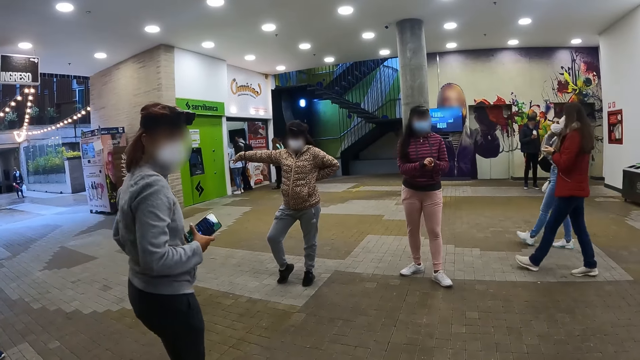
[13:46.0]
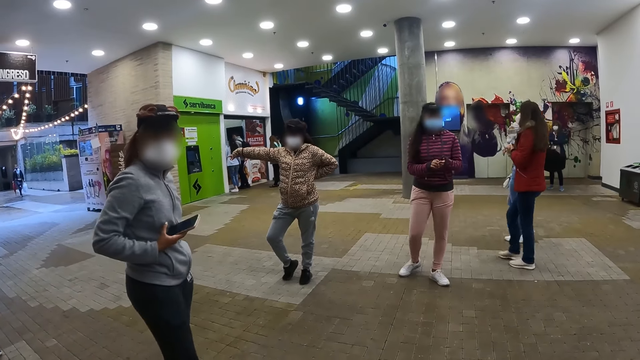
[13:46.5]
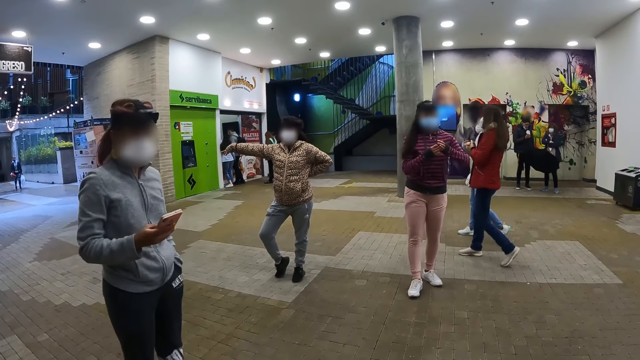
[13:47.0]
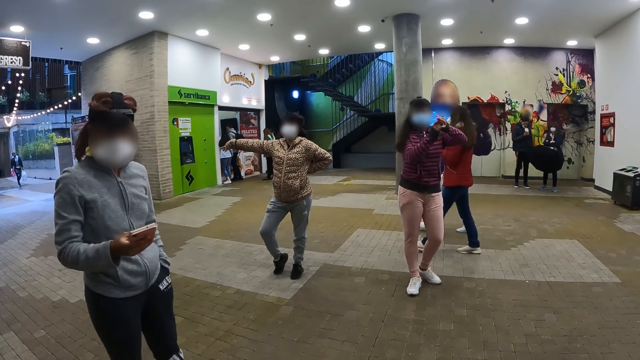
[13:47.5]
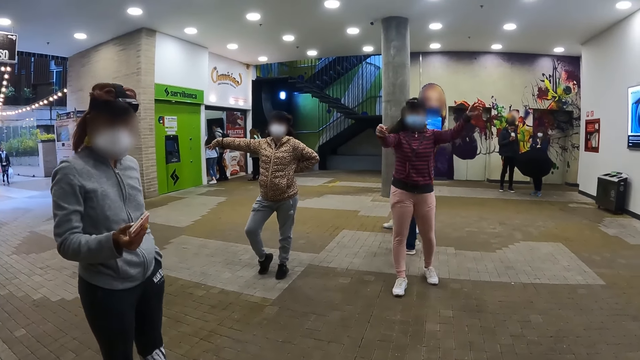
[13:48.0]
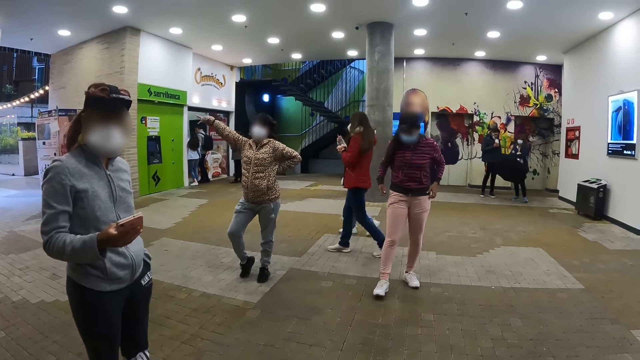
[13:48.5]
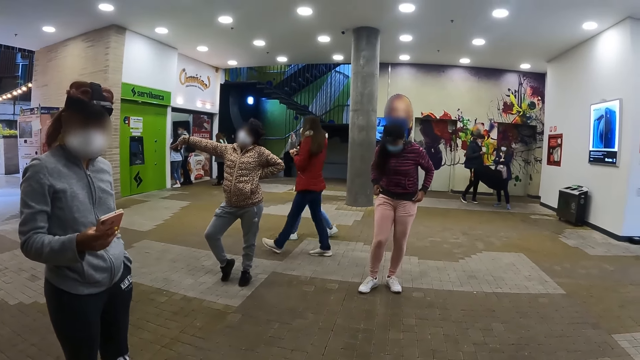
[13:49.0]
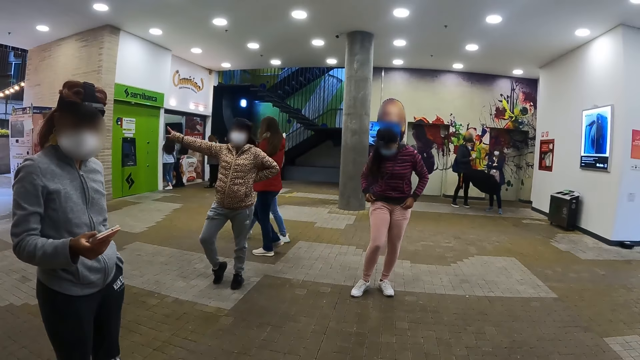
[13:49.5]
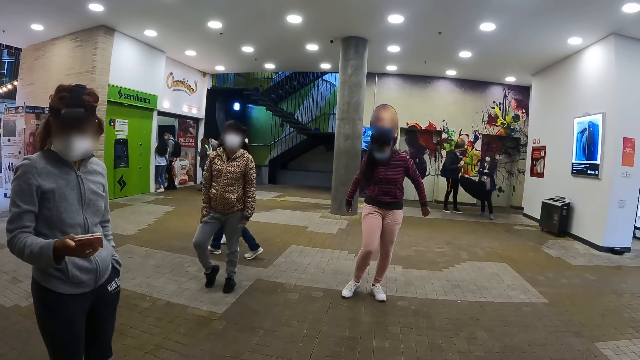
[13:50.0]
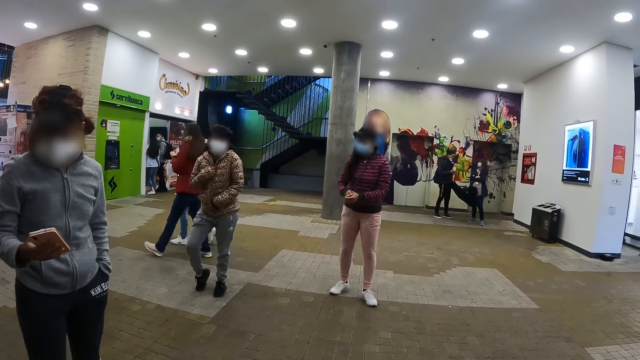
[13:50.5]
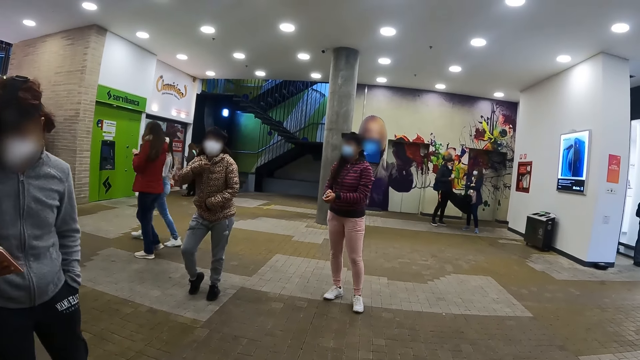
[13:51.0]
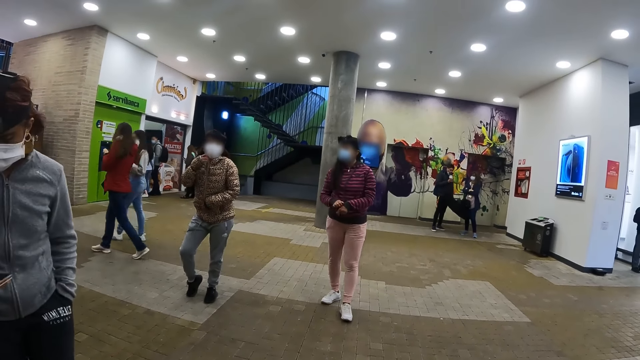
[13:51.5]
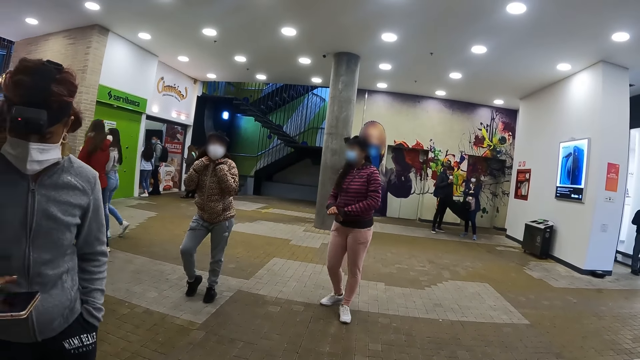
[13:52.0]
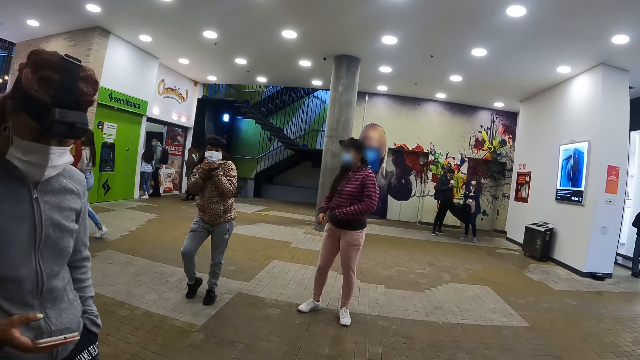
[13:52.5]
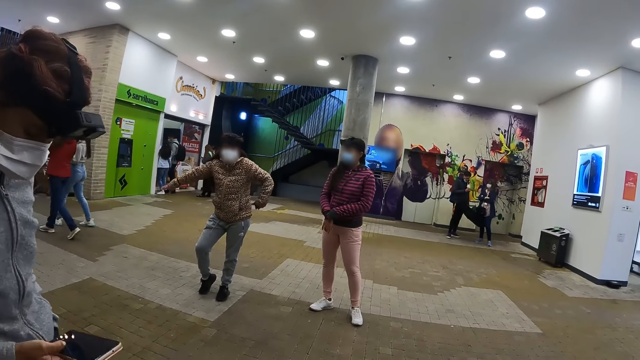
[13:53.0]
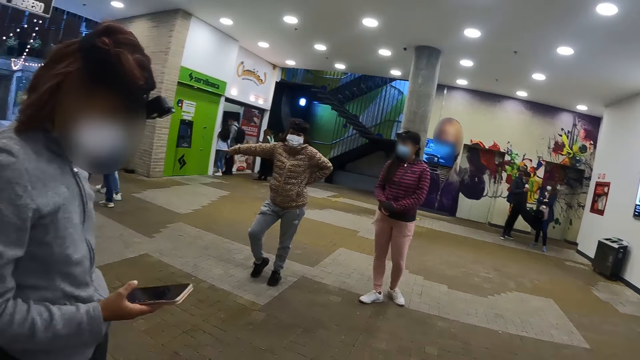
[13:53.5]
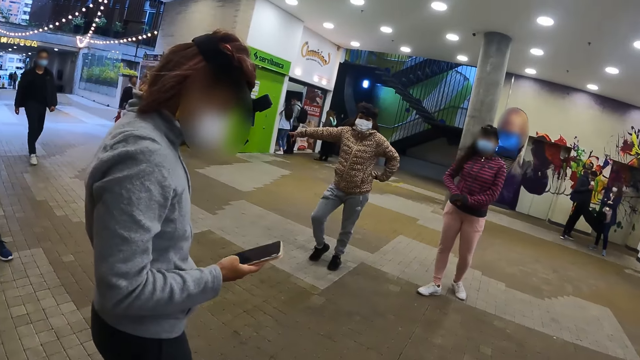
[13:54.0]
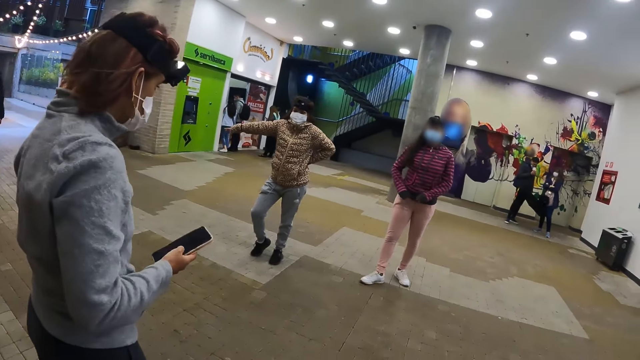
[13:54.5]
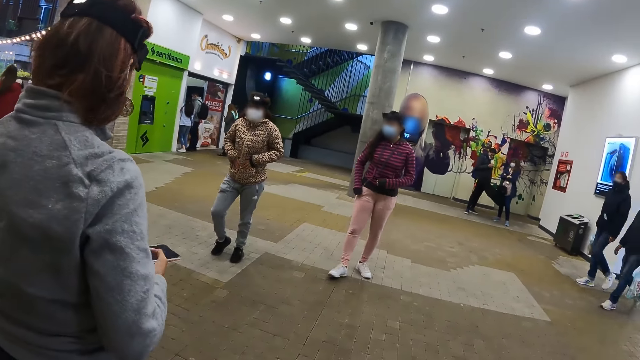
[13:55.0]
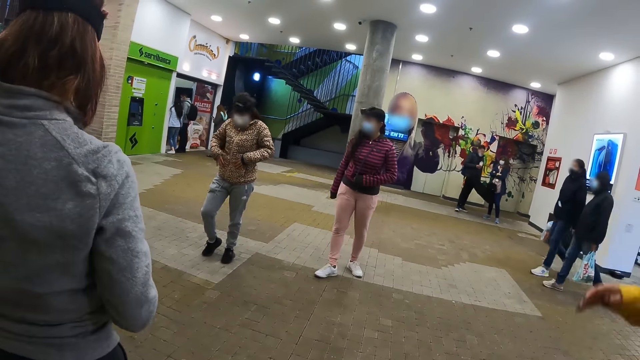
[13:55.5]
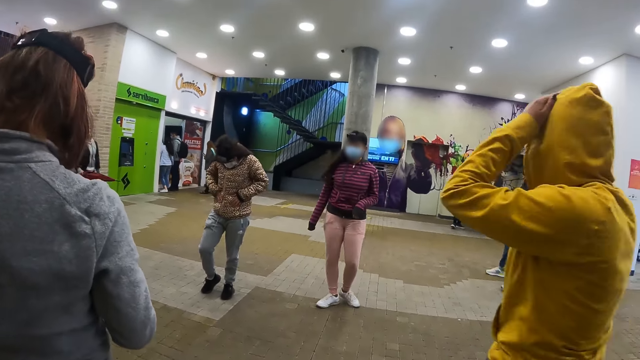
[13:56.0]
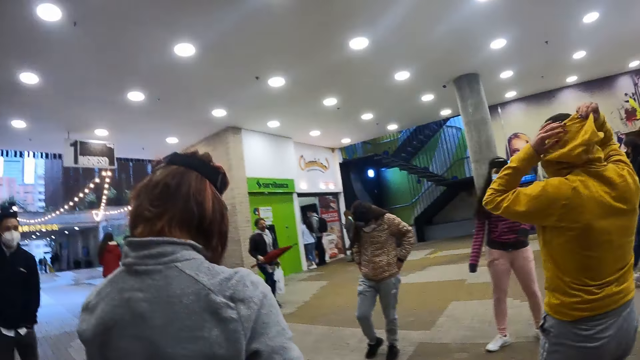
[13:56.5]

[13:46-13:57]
The camera wearer converses with colleagues.

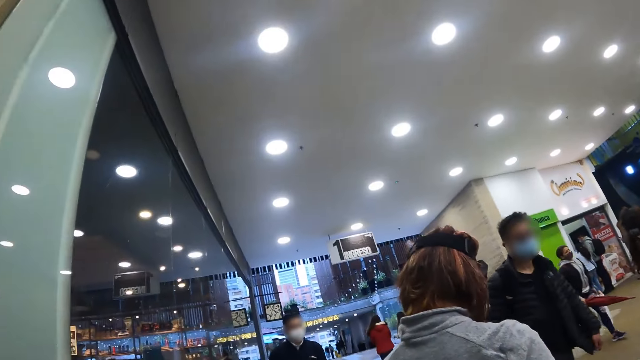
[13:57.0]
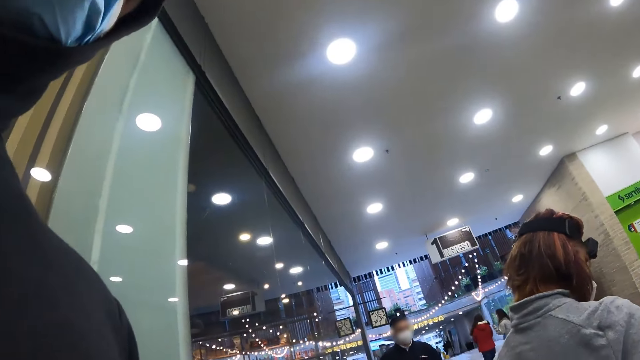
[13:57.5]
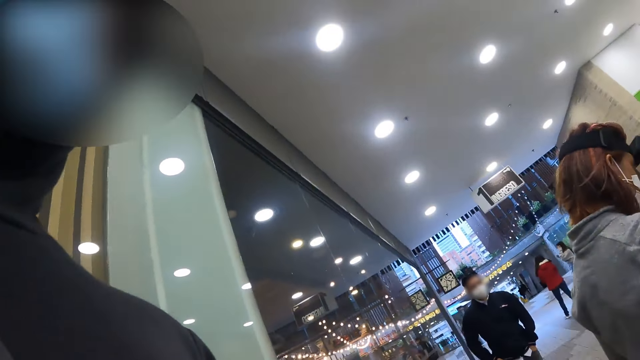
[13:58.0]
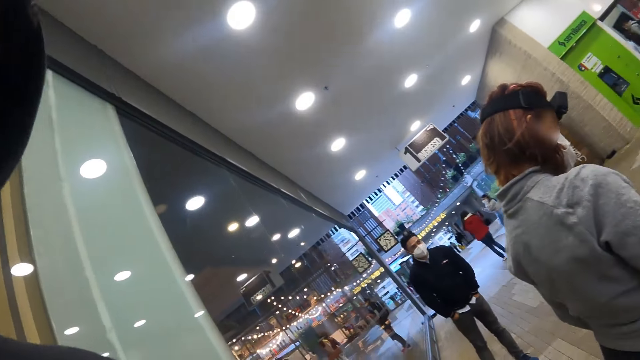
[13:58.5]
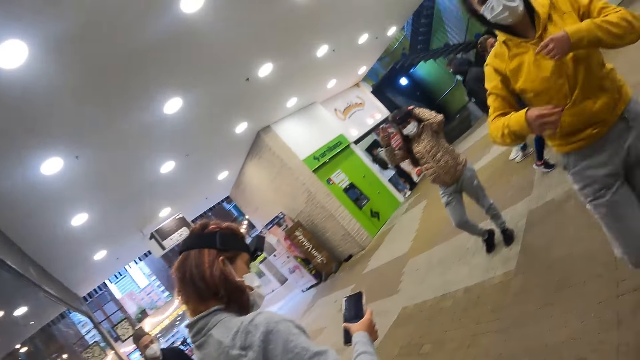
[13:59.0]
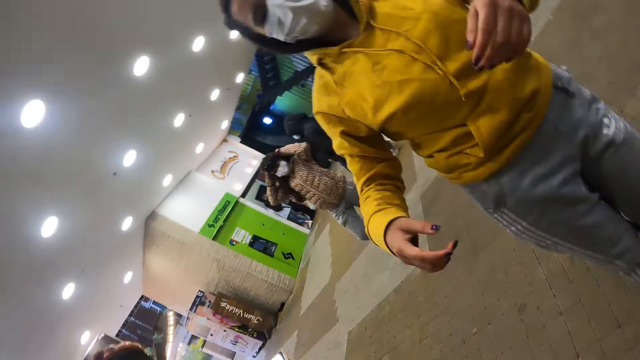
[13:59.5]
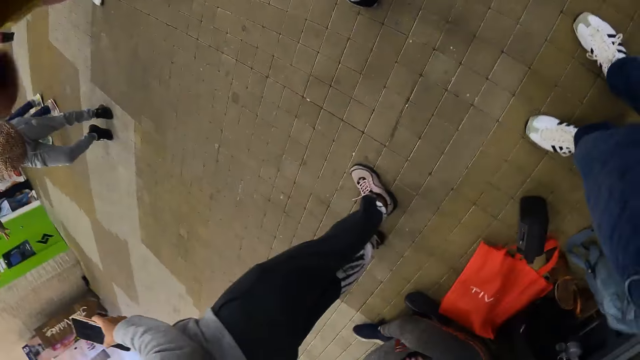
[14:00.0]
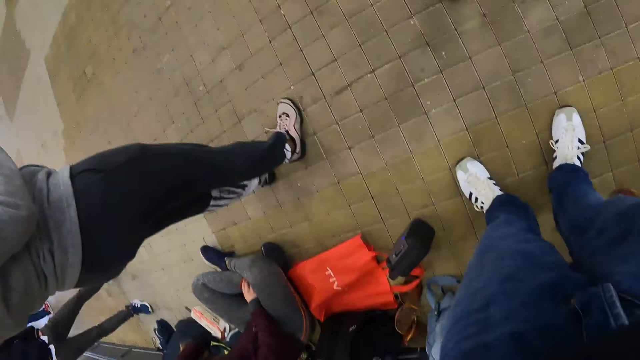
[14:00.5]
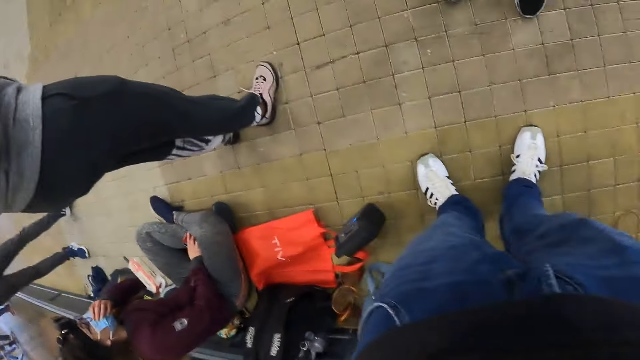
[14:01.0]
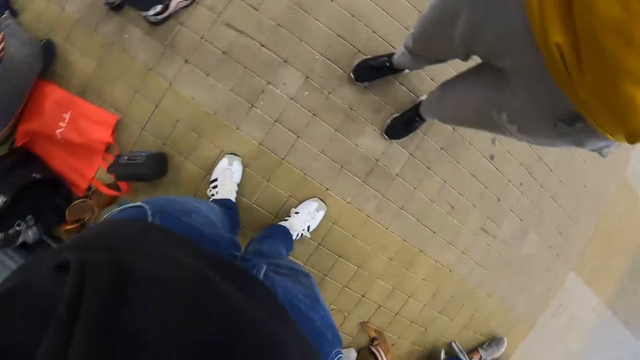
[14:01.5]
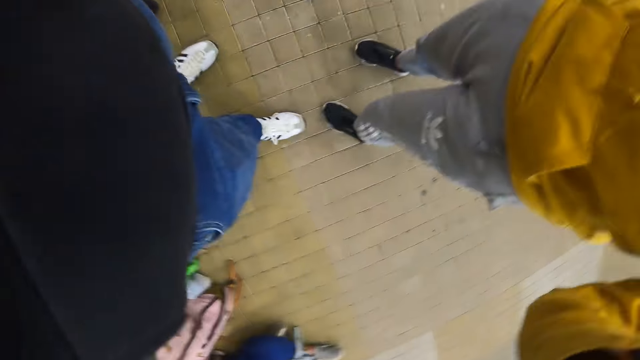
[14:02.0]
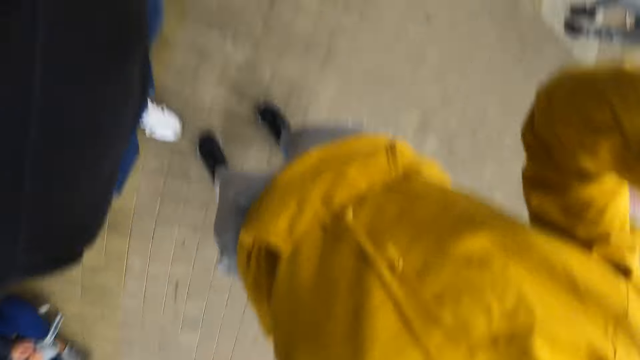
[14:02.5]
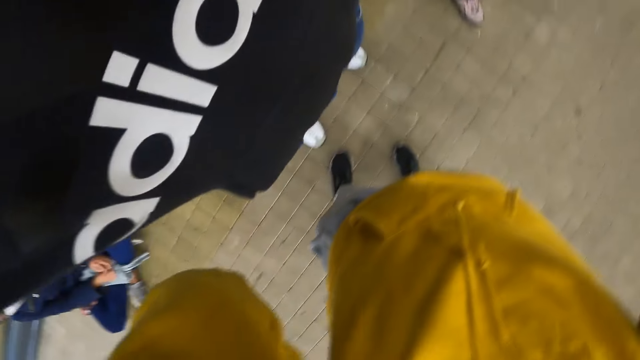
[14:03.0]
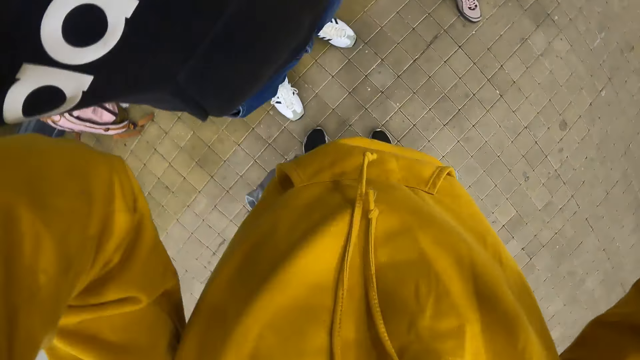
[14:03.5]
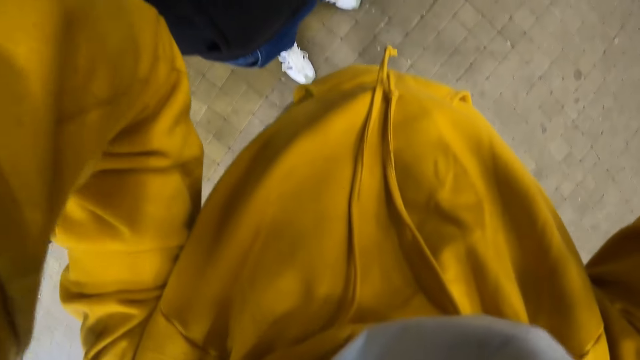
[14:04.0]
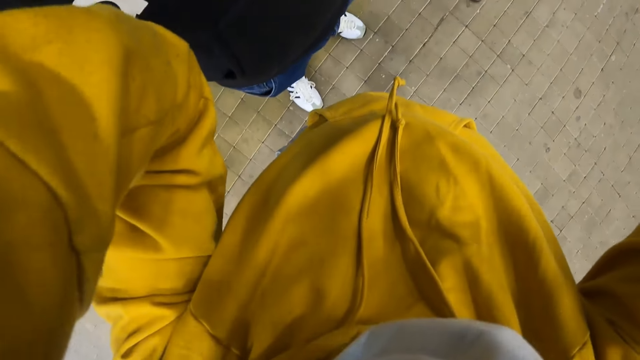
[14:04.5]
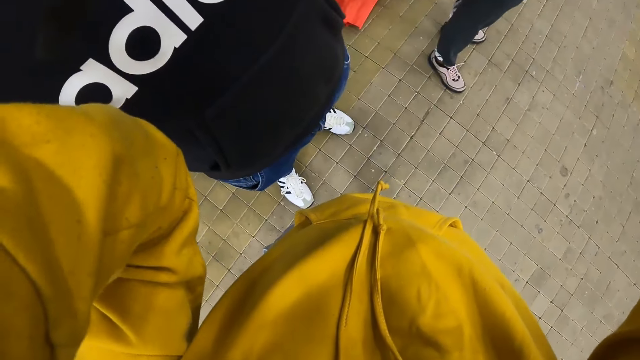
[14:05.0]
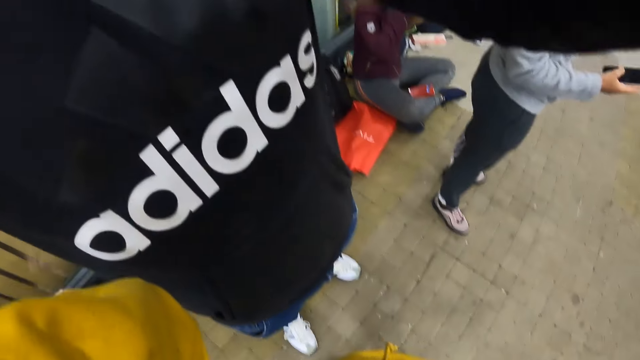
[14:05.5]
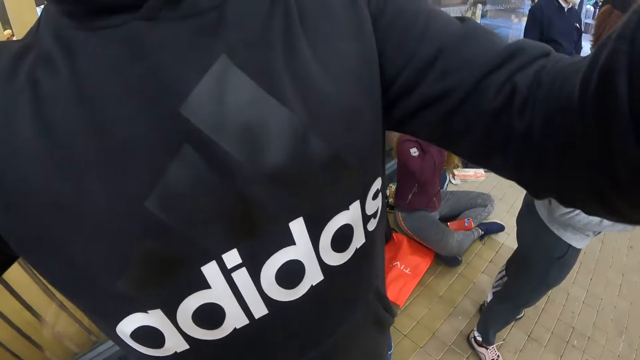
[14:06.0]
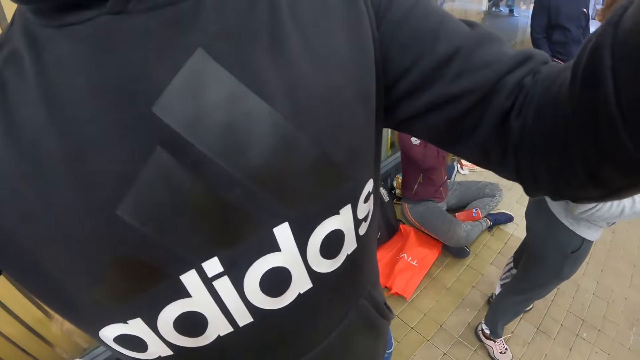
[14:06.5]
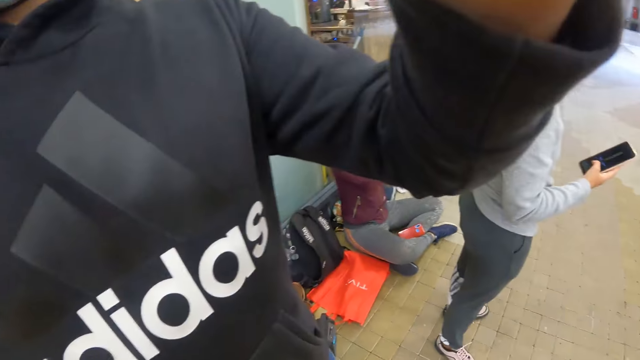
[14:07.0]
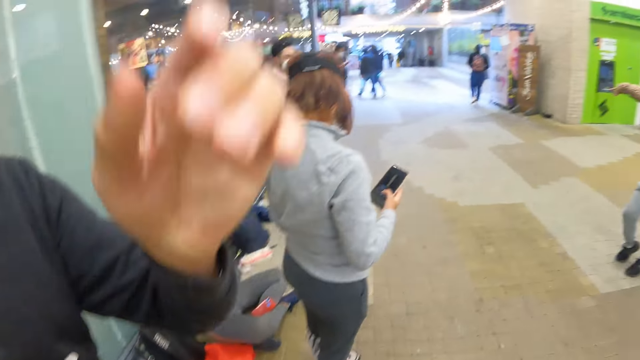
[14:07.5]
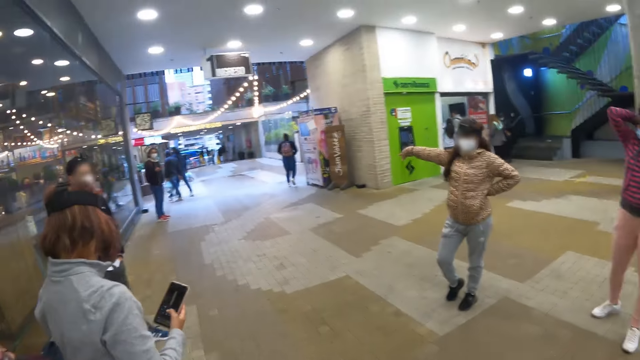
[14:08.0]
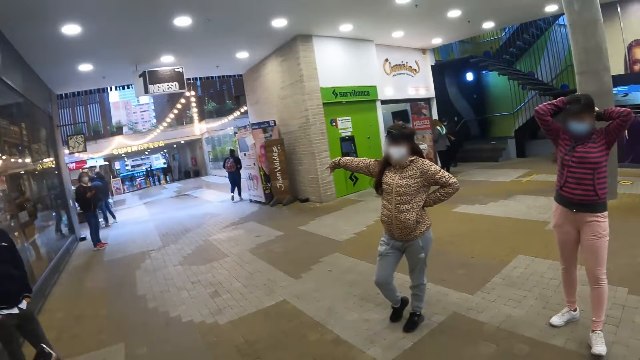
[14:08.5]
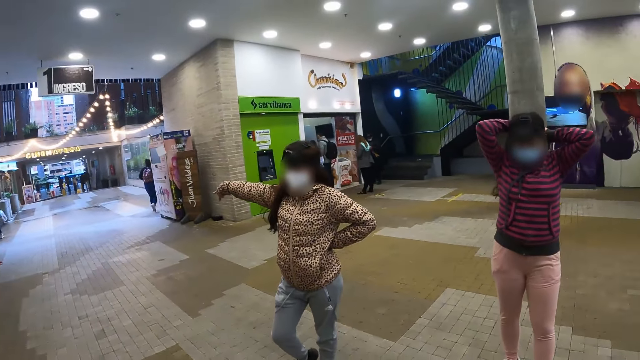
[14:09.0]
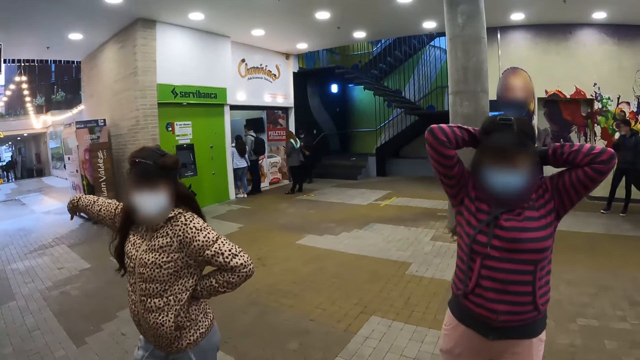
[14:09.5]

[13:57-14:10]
A lady walks to the camera wearer. The camera wearer adjusts the metal. They fit the camera on the lady. They walk around the mall.
